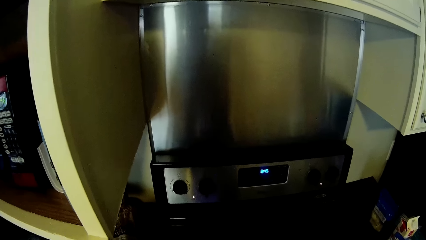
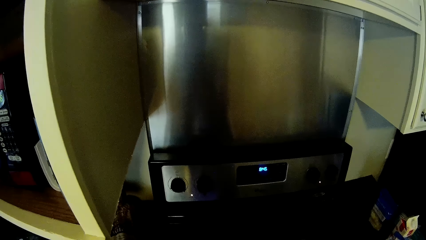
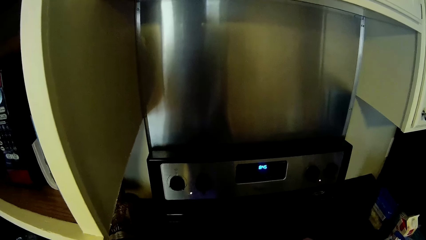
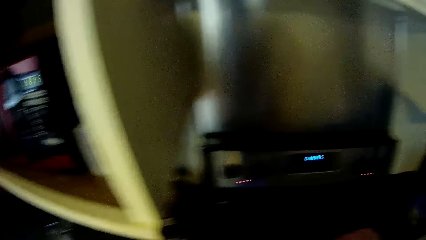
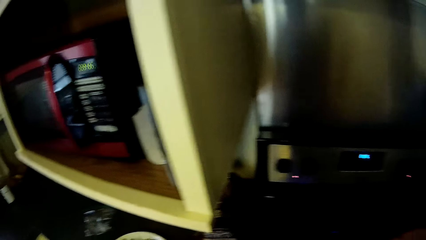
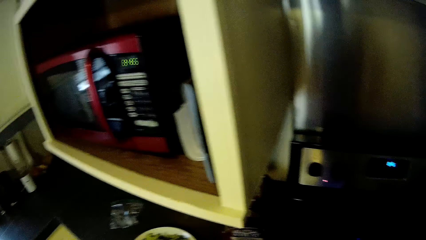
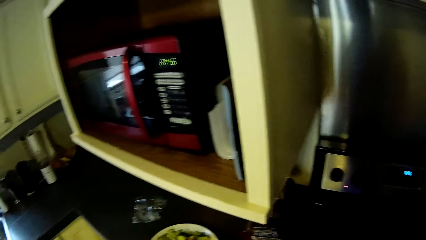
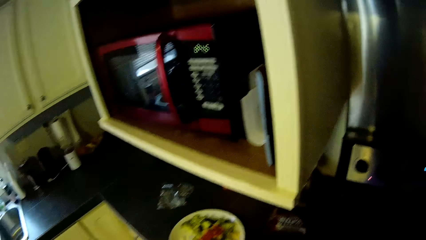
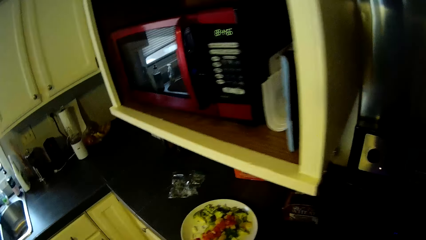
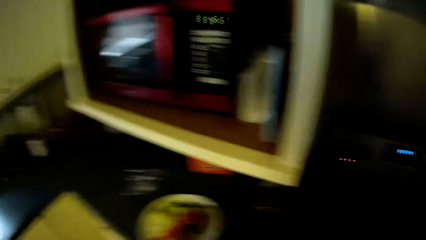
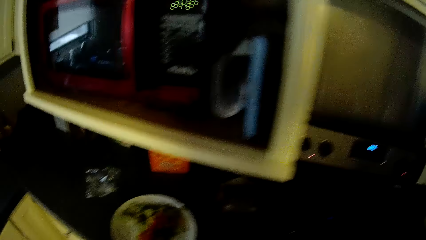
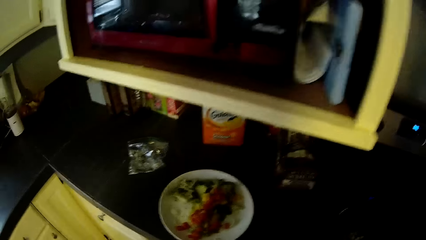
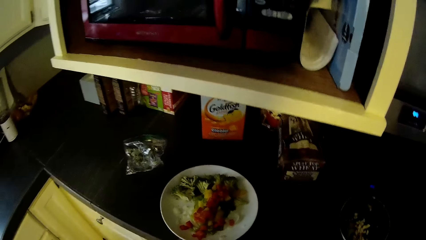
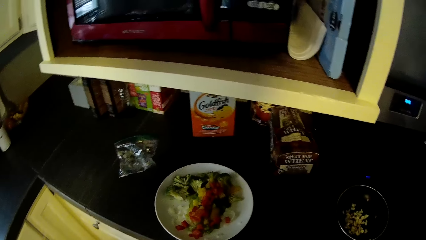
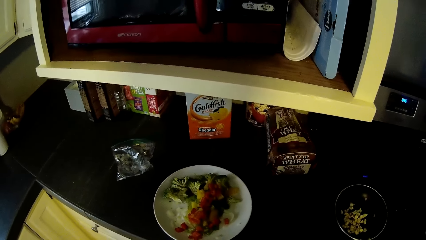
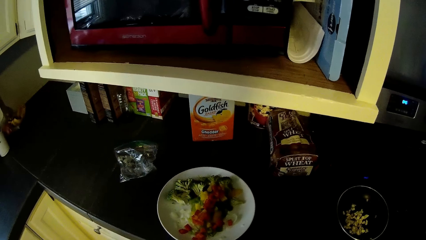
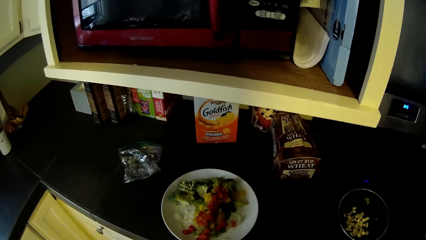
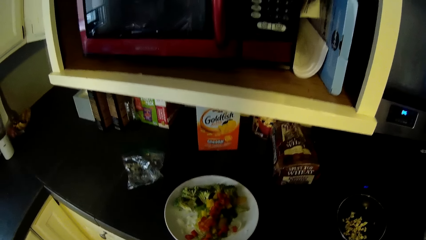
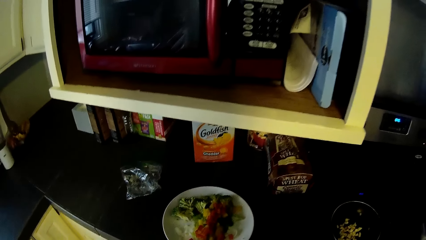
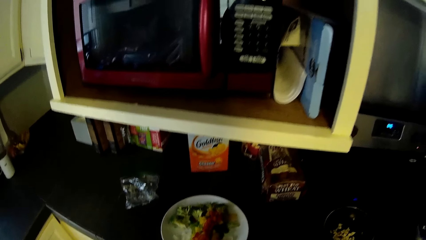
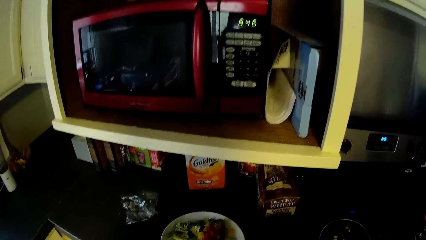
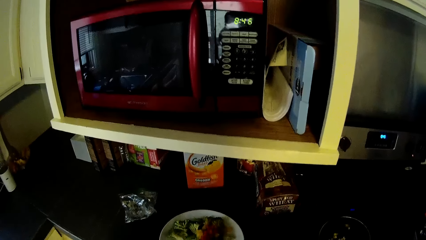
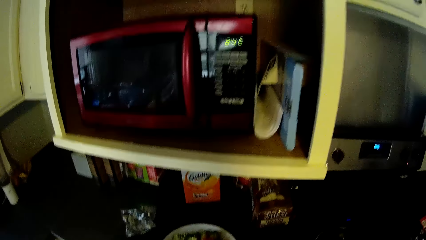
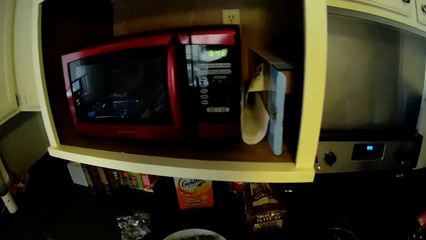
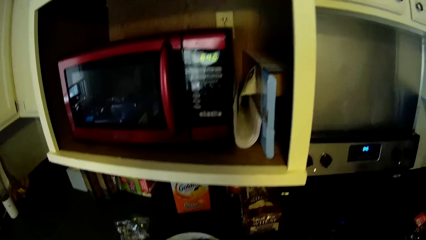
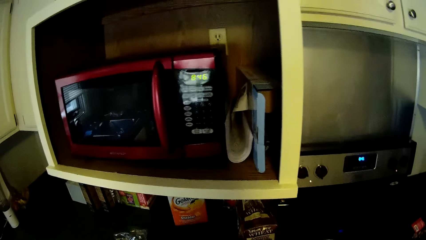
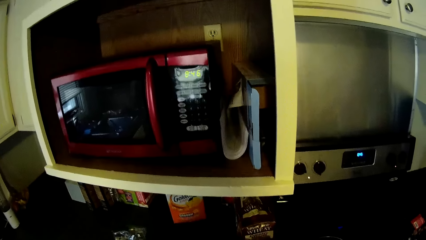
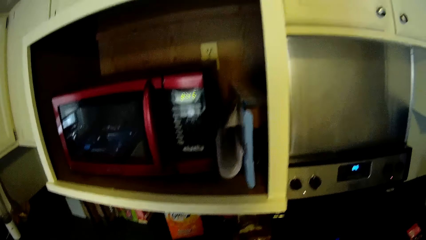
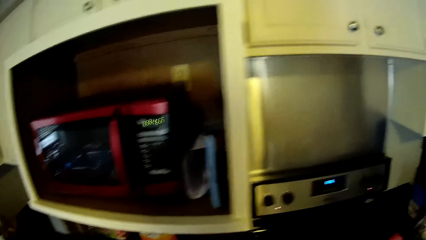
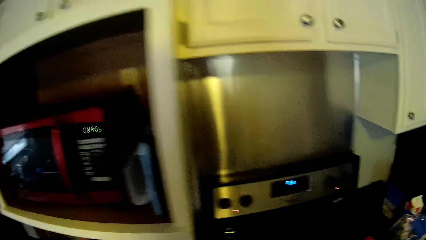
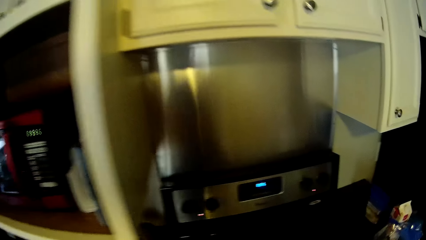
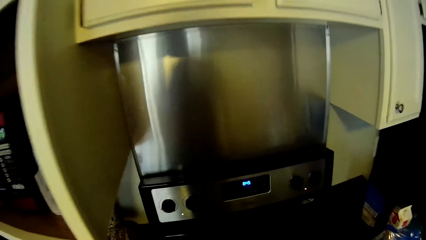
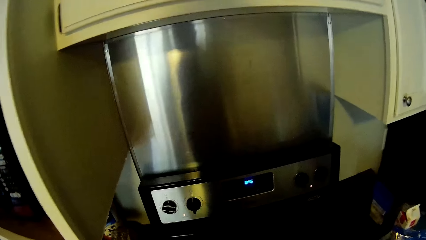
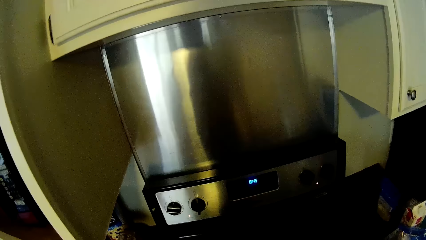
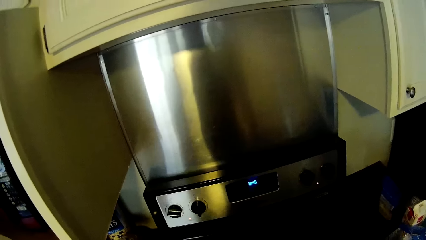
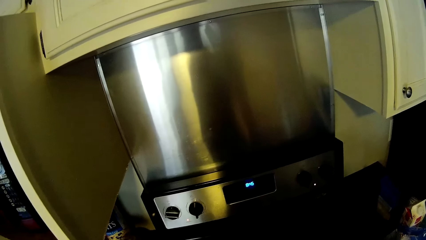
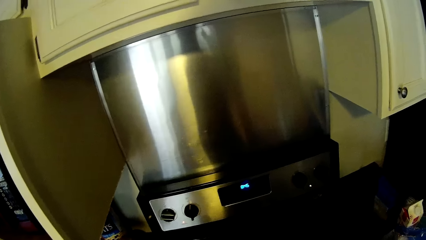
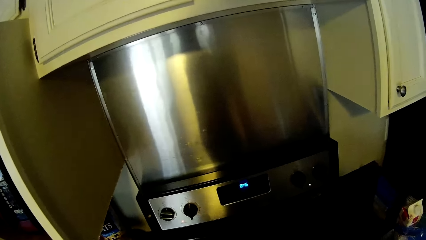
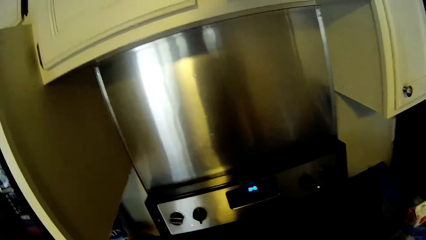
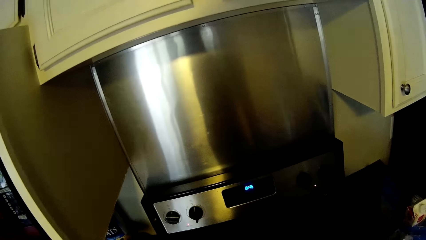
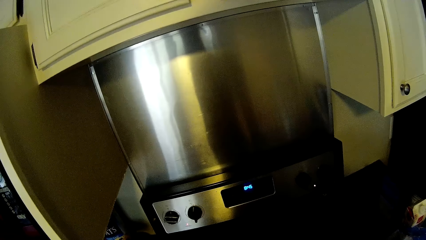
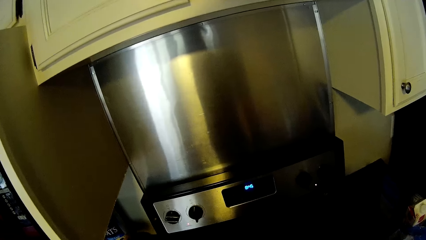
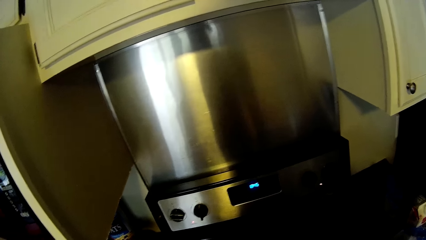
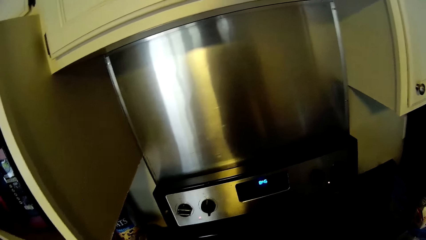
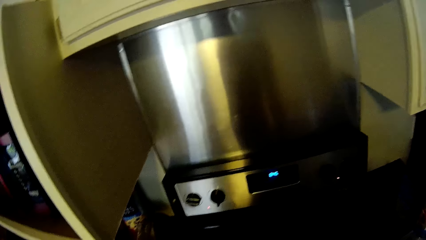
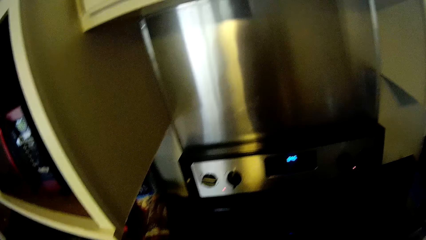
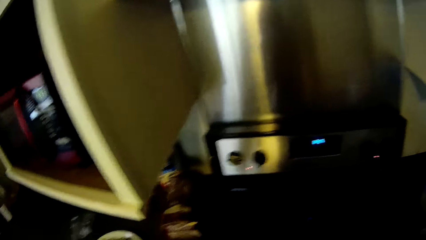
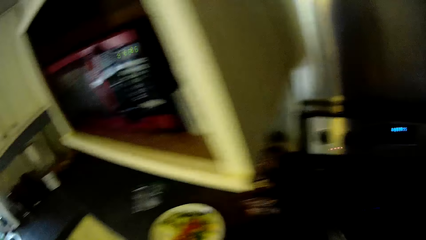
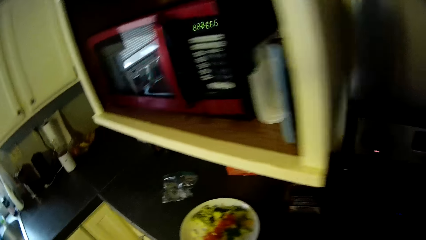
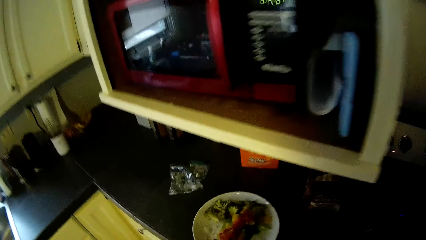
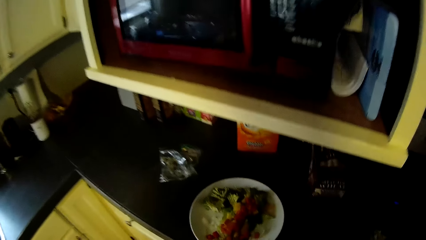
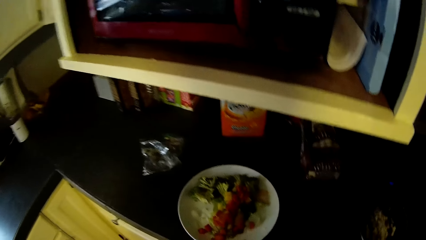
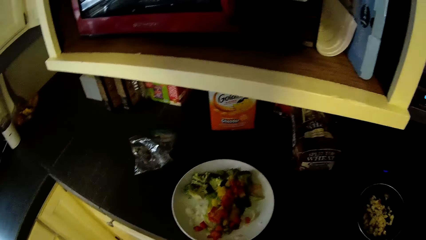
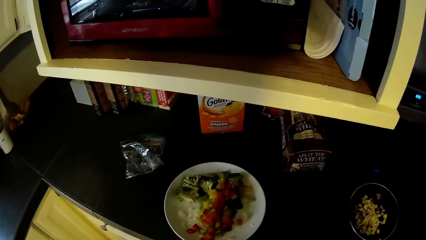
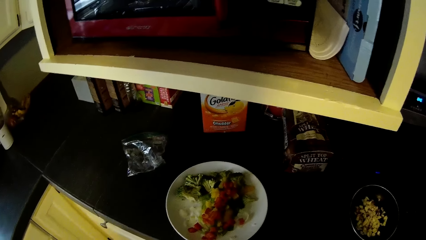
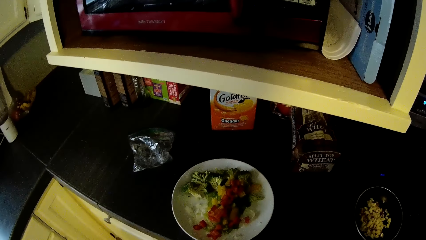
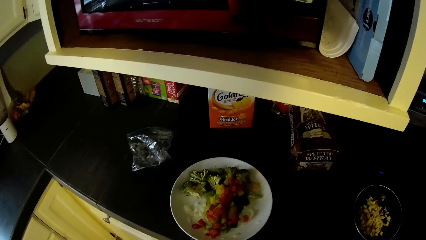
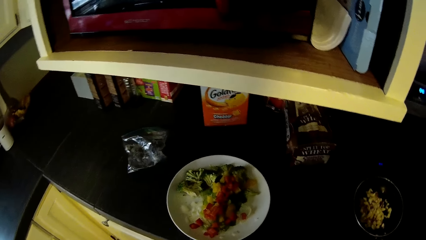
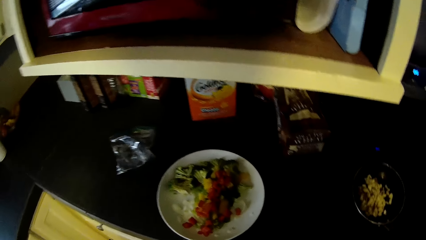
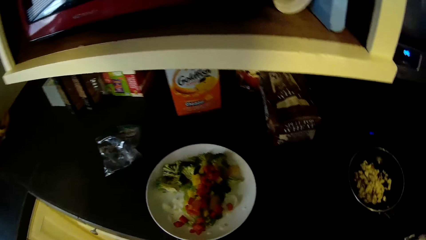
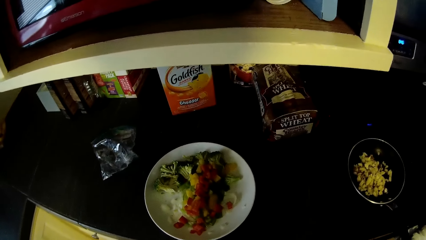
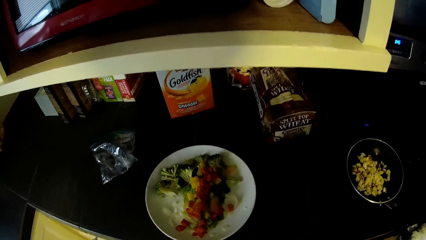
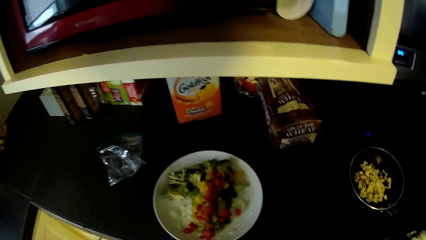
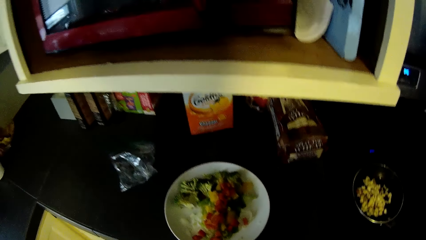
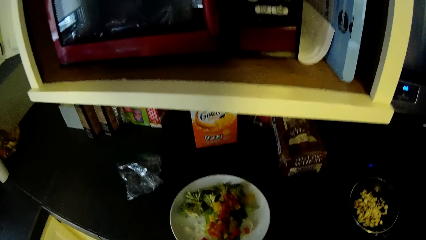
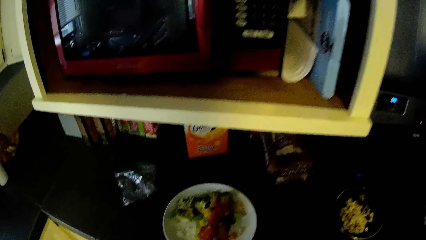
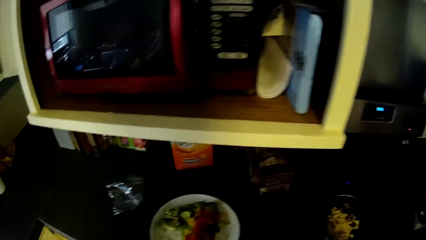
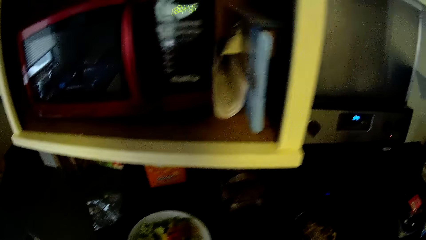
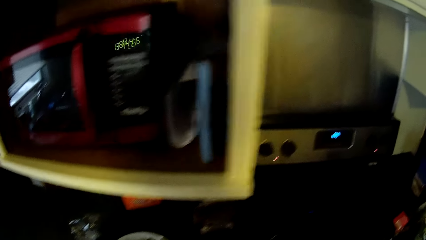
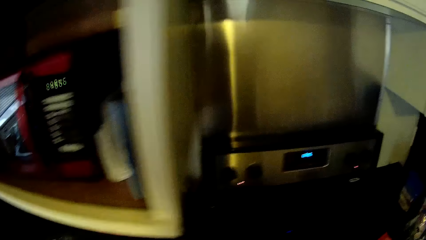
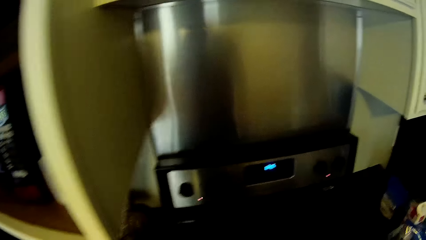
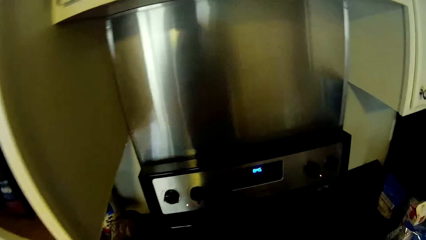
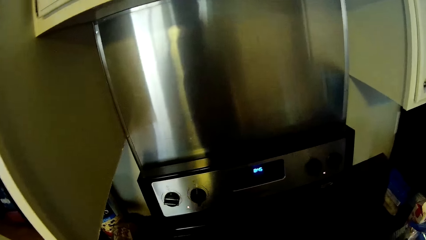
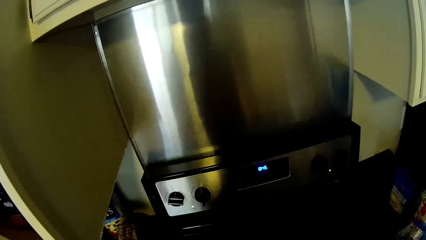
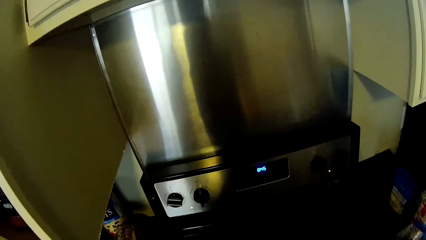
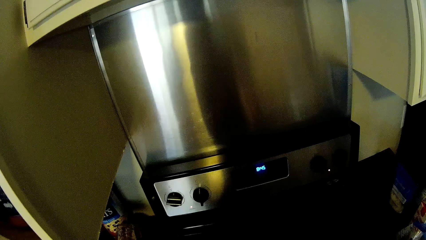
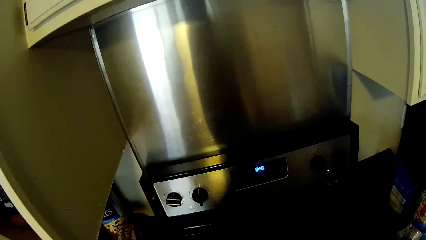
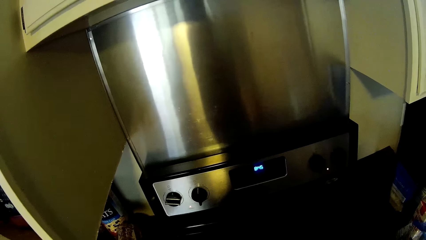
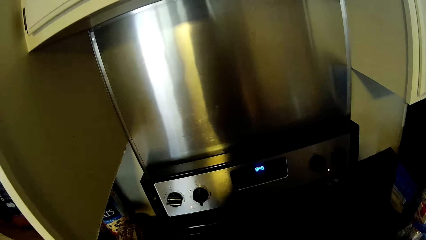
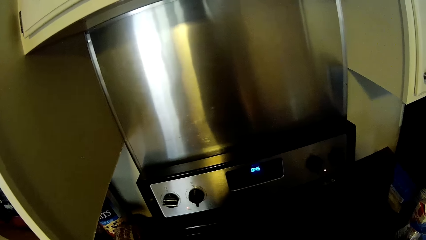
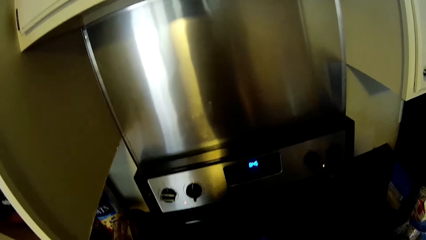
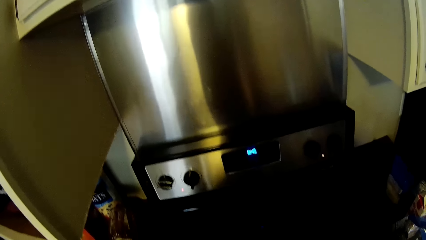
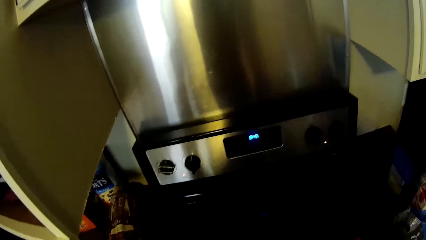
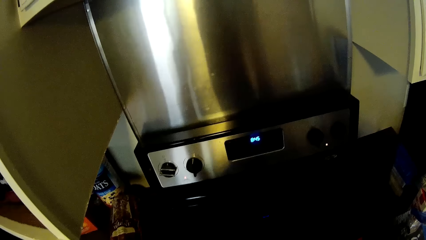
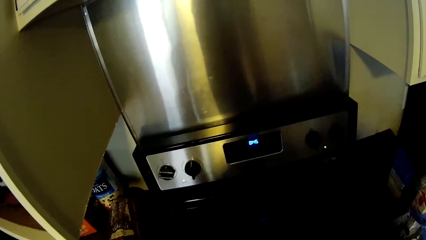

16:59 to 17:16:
The camera wearer turns back to the countertop. They stare around the countertop and cooker. They walk closer to the cooker. They move around. They stand in front of the cooker.
